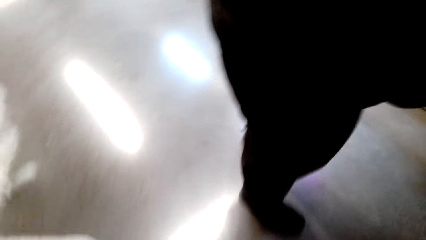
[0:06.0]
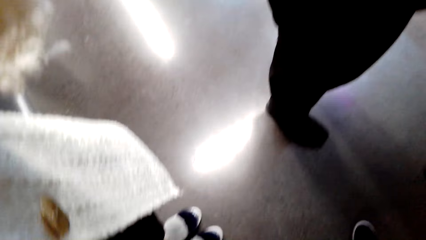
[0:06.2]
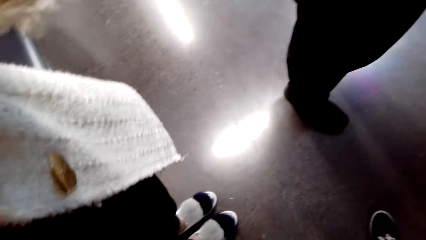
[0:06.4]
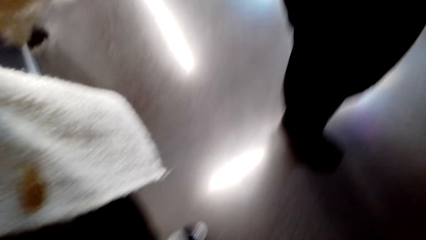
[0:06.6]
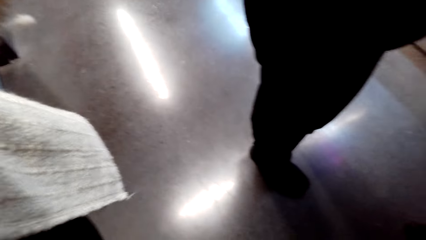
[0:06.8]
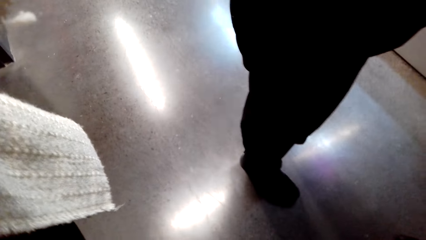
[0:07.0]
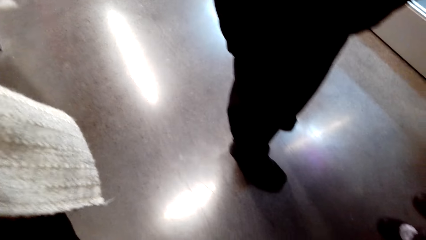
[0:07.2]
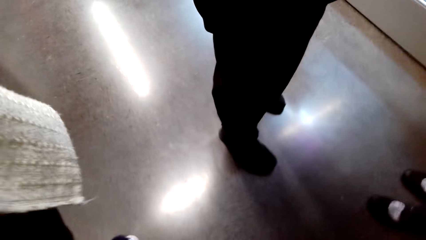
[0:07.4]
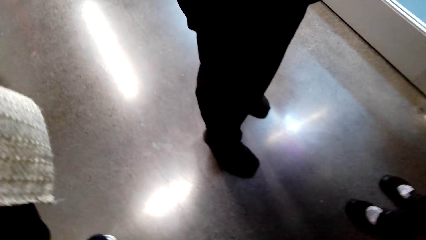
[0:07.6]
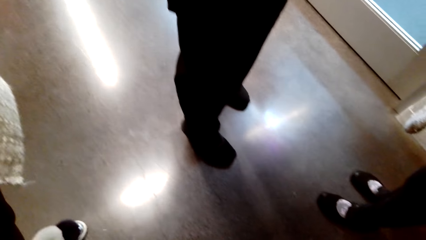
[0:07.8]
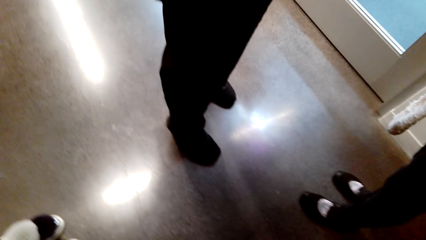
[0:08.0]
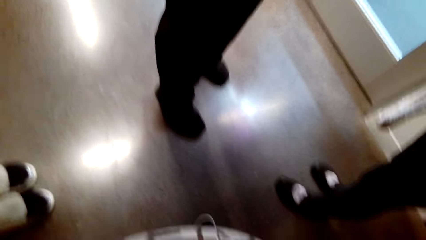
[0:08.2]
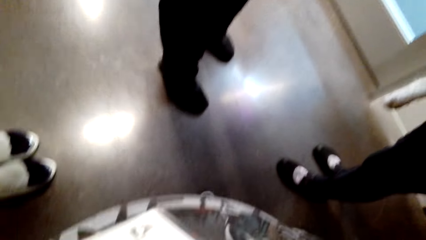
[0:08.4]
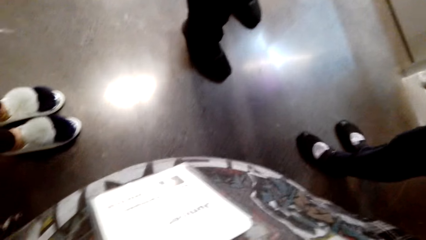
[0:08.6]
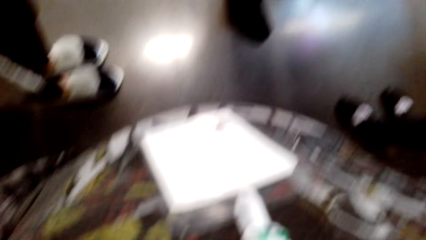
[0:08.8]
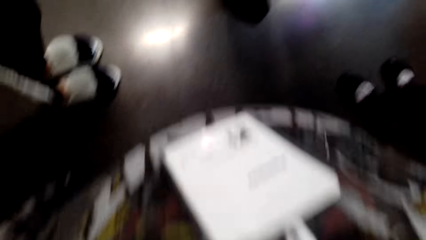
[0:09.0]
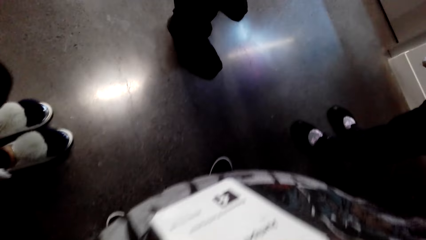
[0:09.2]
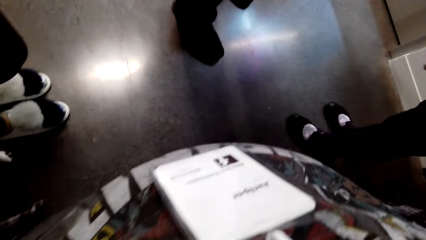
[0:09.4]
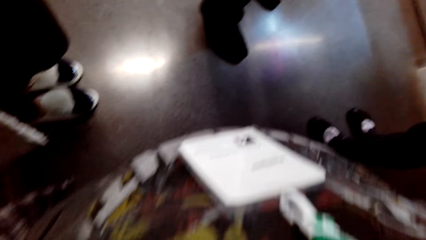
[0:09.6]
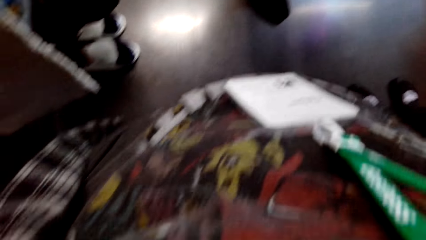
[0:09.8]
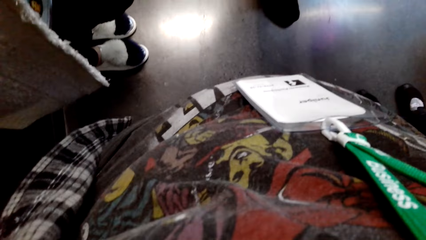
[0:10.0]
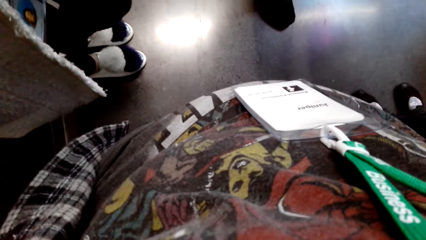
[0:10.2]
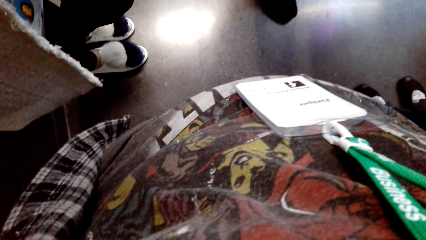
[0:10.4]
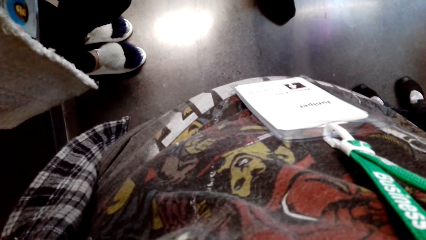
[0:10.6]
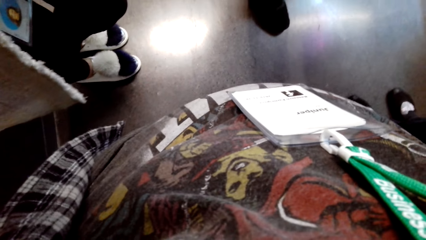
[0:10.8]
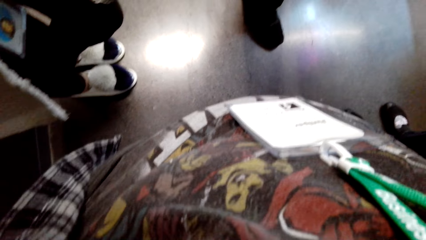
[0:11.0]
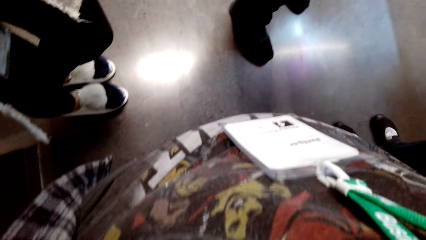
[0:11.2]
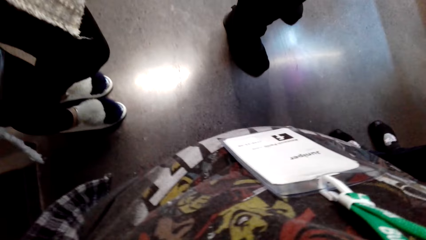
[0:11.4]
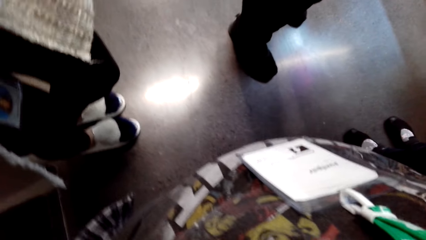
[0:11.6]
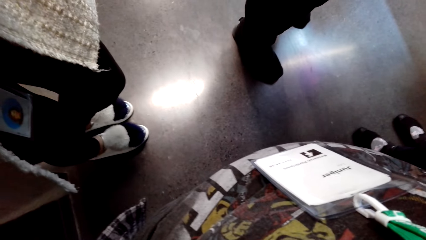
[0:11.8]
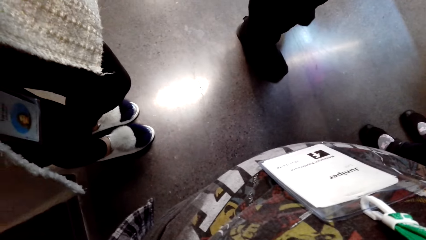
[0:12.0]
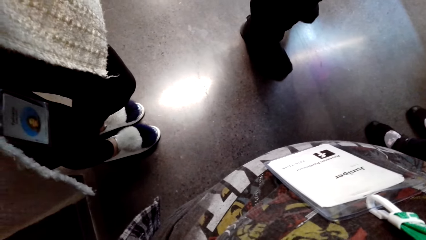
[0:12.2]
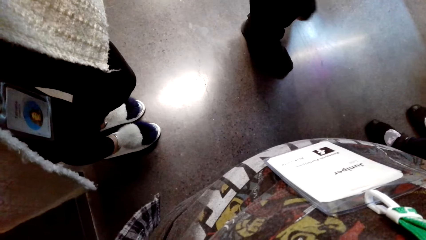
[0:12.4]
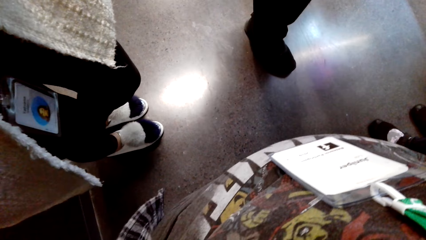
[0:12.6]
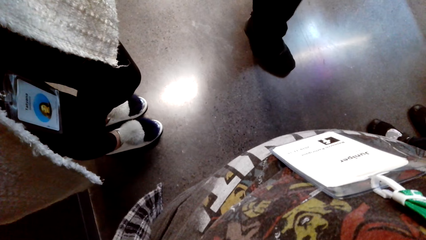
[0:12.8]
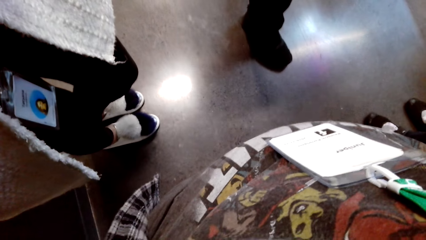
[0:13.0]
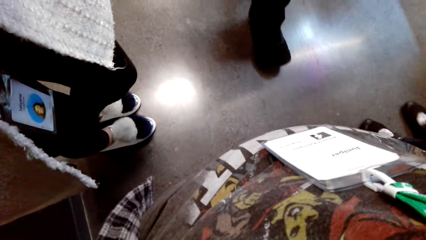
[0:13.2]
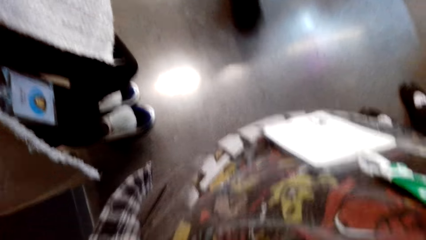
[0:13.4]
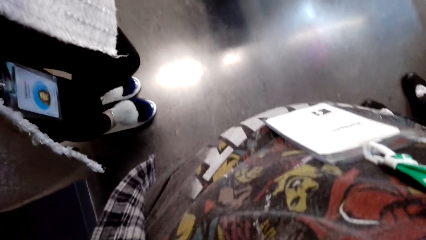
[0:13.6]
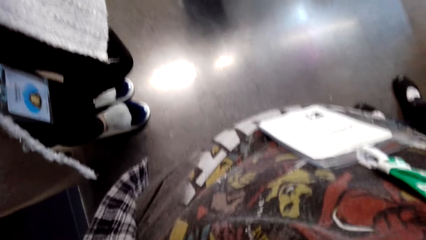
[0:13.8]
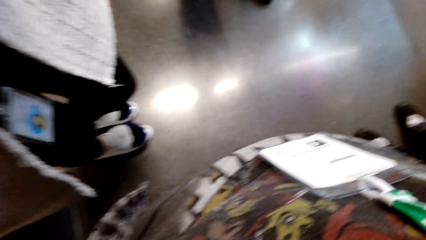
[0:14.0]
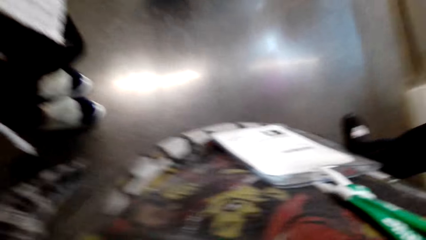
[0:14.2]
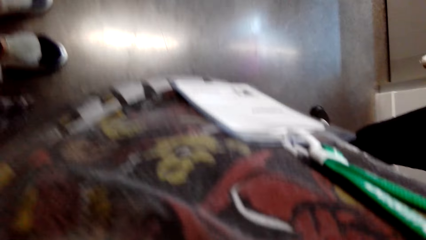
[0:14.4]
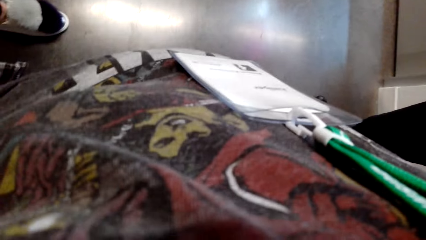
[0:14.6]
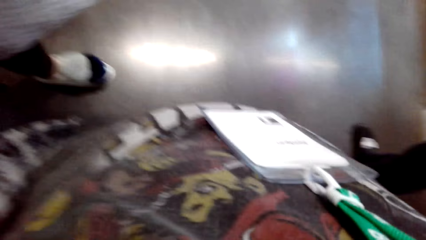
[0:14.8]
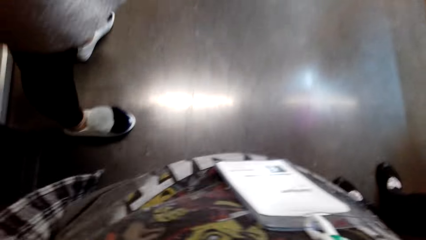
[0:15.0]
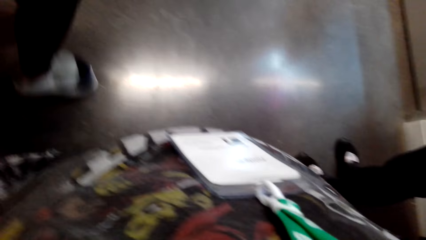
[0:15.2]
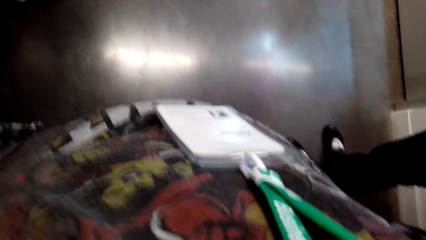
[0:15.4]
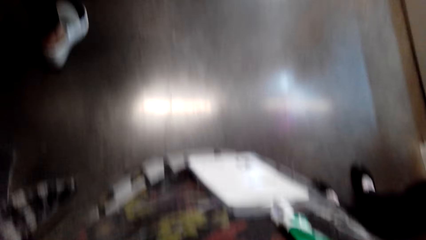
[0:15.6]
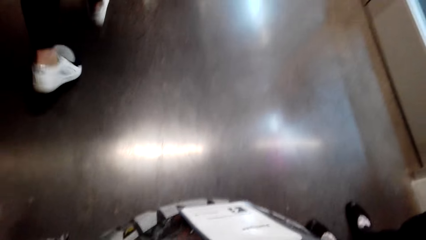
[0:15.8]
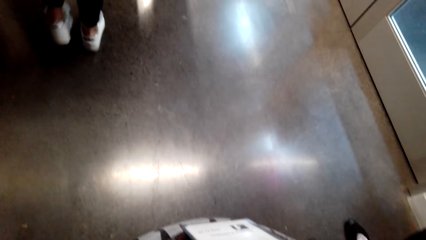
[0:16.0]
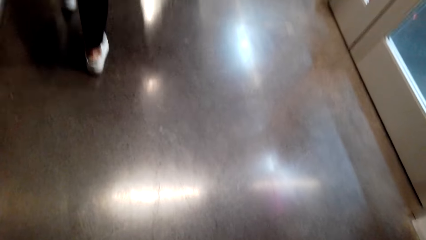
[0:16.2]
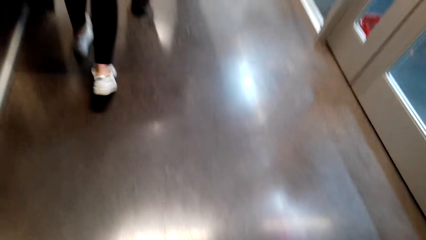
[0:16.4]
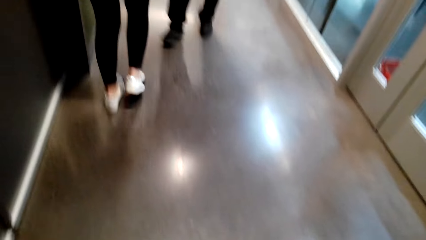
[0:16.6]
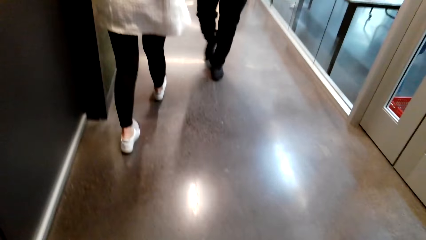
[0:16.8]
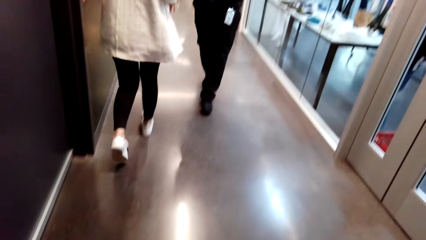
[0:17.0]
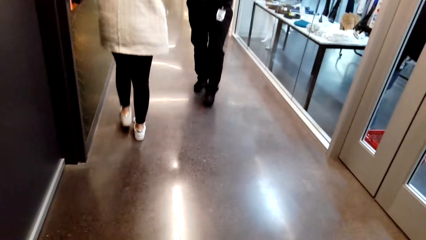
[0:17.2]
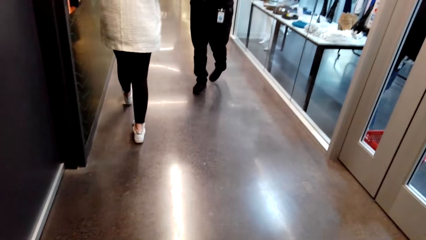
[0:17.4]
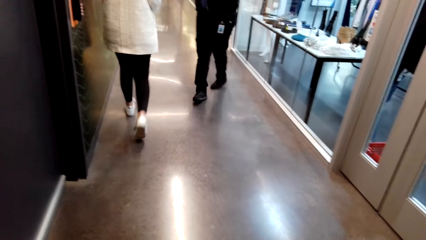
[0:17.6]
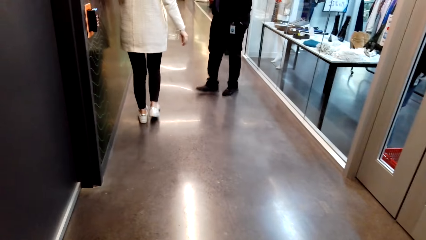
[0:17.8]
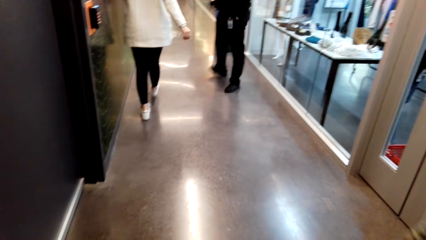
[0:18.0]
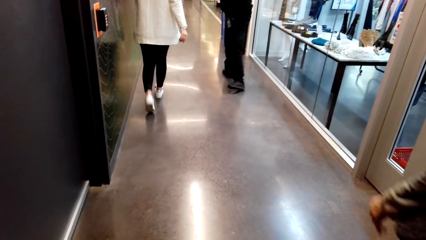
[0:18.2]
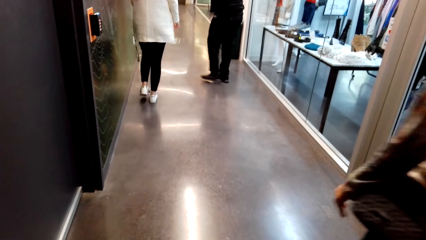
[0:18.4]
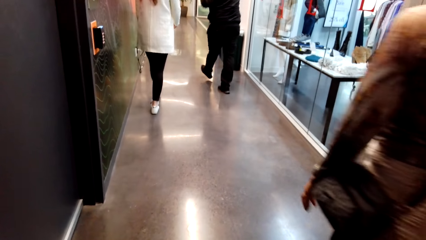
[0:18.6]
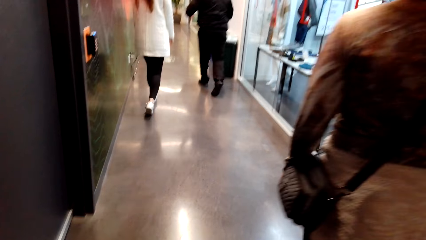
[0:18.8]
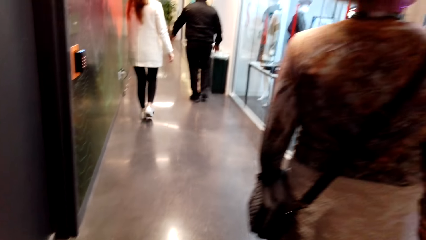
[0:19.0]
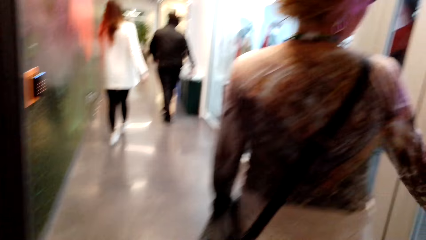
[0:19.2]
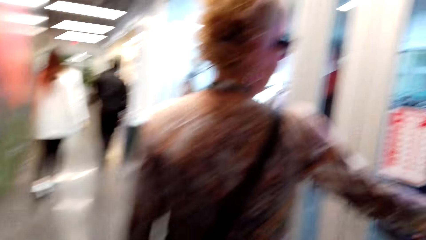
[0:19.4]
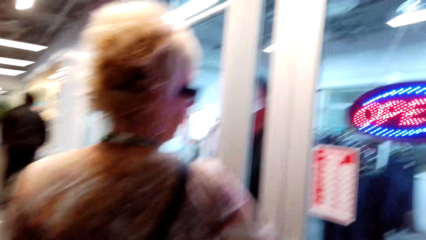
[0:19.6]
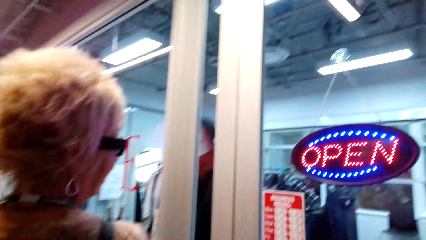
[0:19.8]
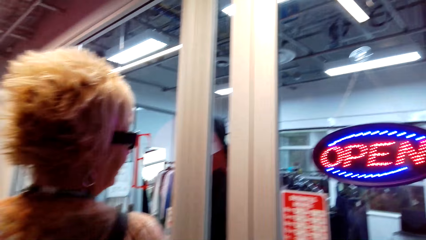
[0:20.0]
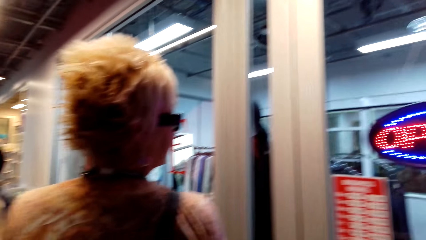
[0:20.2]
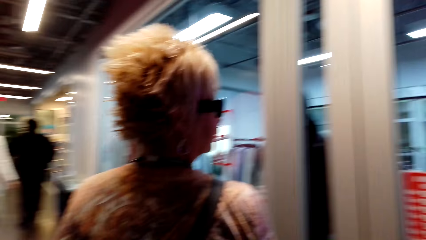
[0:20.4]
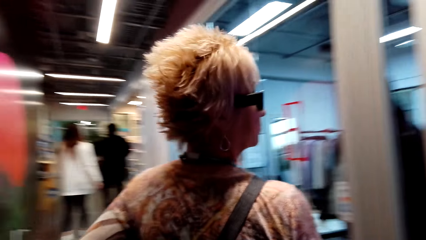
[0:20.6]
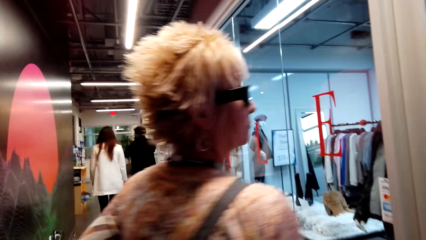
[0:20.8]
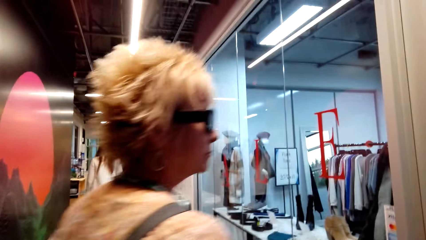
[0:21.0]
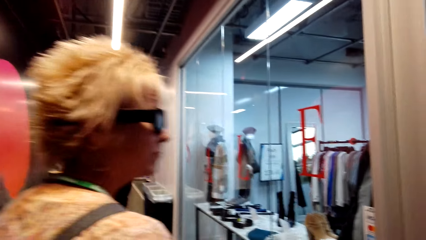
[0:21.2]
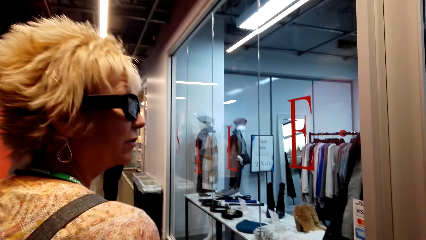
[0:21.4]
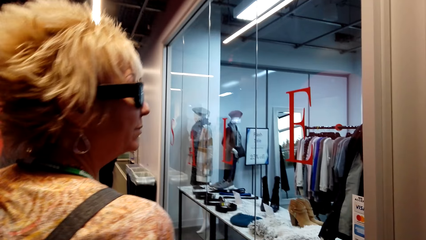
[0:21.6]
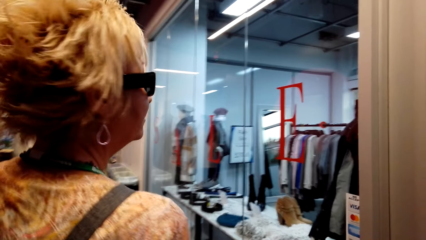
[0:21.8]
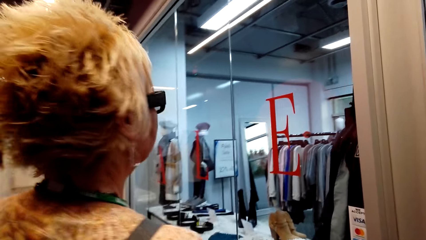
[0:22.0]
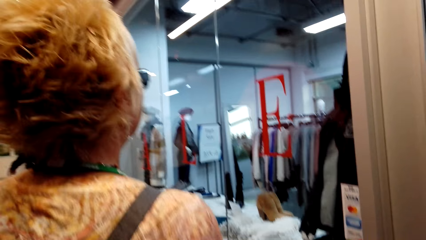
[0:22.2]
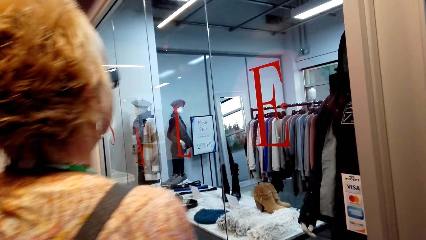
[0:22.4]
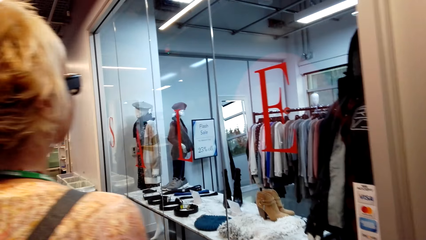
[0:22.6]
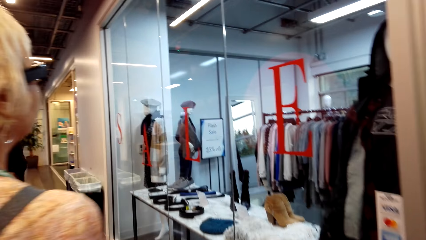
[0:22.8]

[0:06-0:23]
The camera wearer fixes the camera. A lady walks away. A man walks away. Another lady interacts with the camera wearer.
